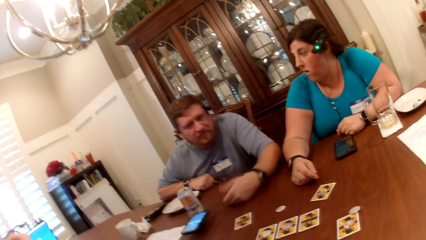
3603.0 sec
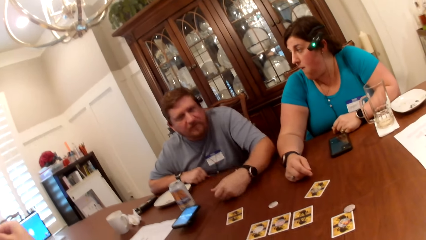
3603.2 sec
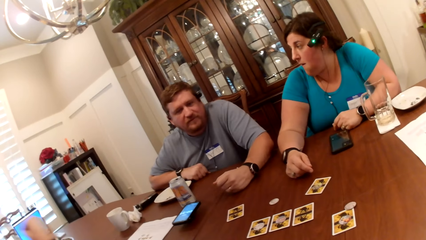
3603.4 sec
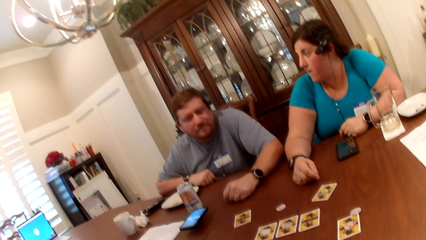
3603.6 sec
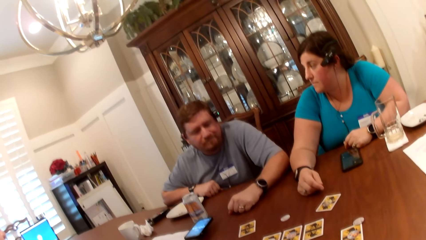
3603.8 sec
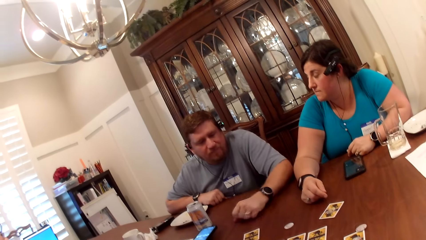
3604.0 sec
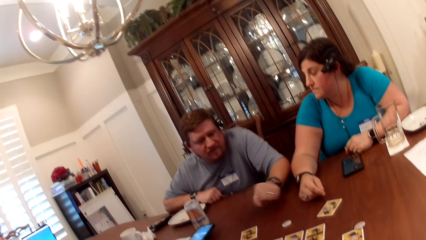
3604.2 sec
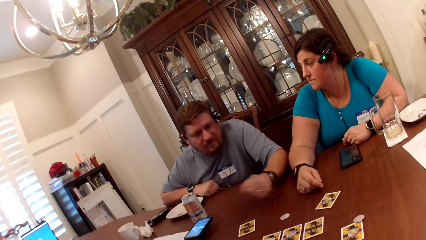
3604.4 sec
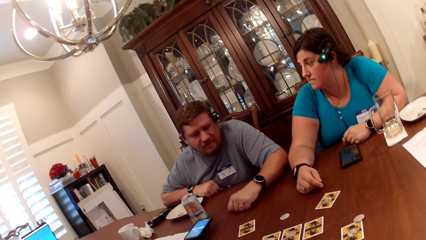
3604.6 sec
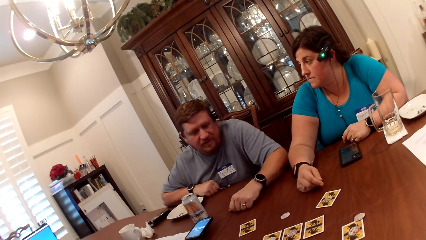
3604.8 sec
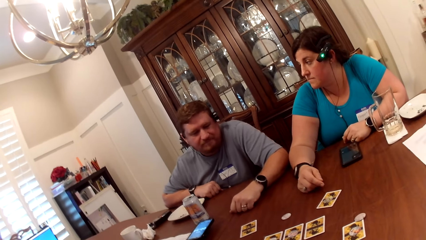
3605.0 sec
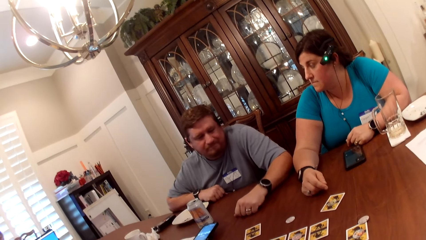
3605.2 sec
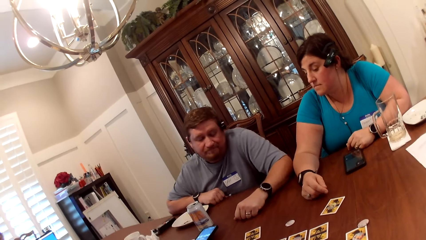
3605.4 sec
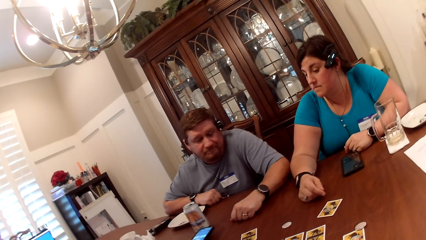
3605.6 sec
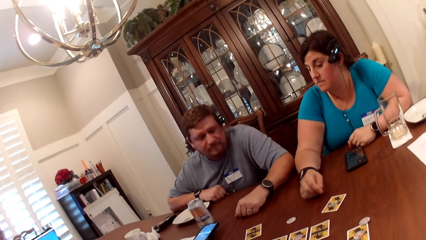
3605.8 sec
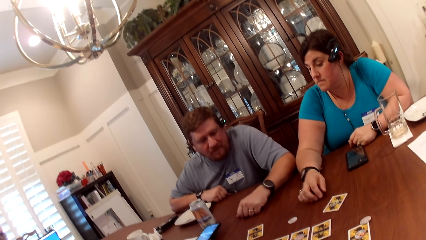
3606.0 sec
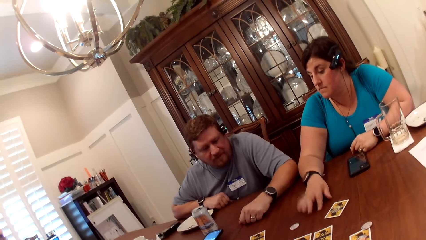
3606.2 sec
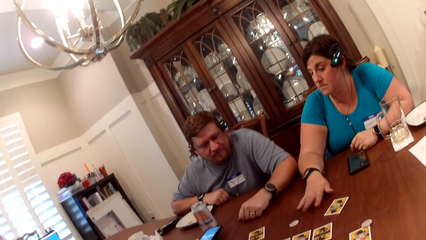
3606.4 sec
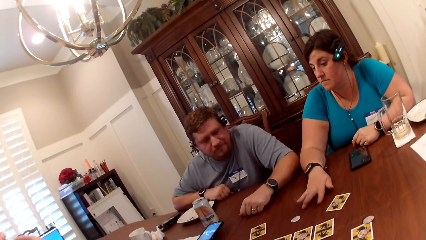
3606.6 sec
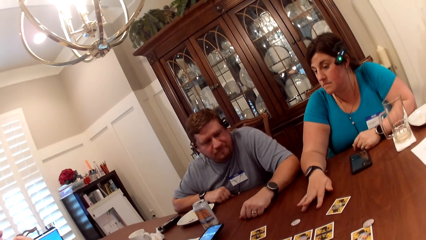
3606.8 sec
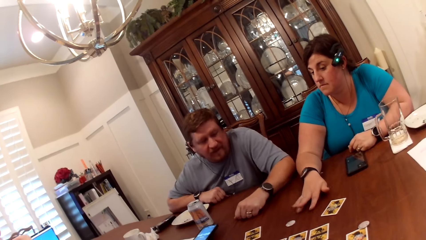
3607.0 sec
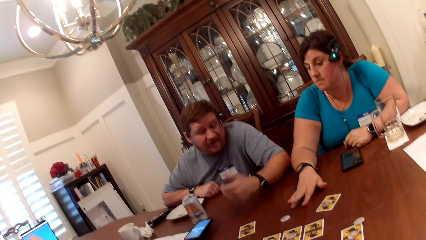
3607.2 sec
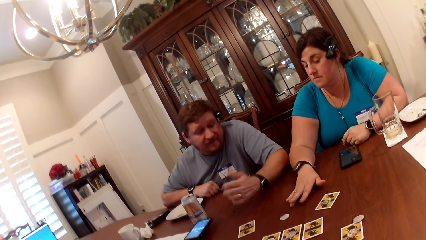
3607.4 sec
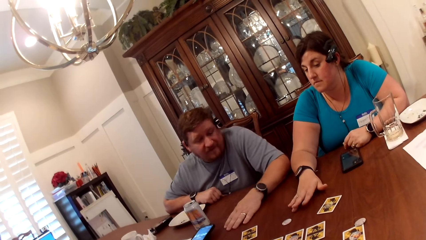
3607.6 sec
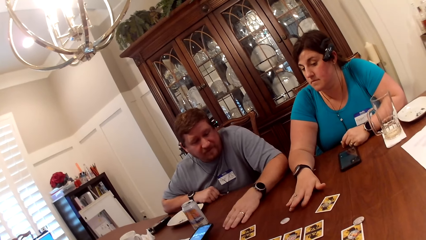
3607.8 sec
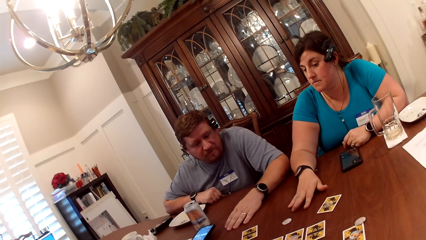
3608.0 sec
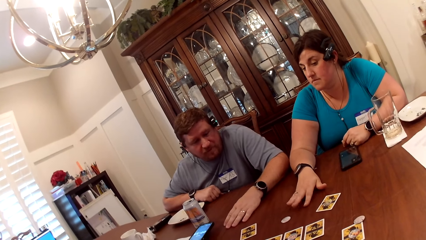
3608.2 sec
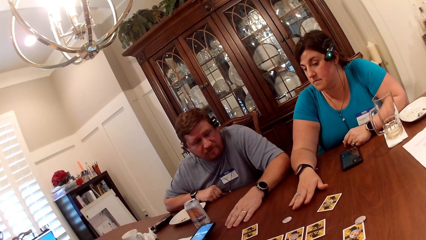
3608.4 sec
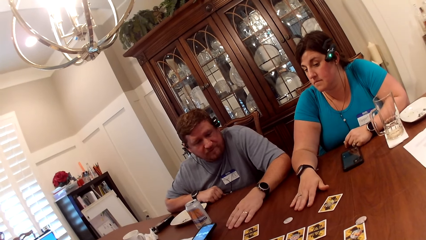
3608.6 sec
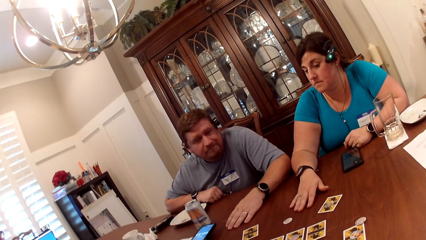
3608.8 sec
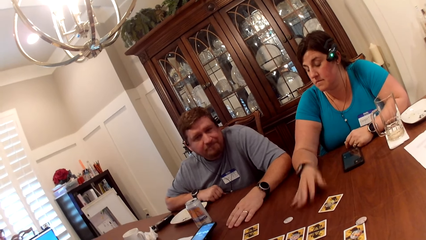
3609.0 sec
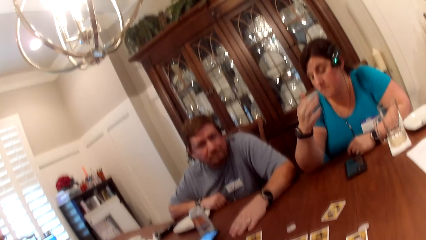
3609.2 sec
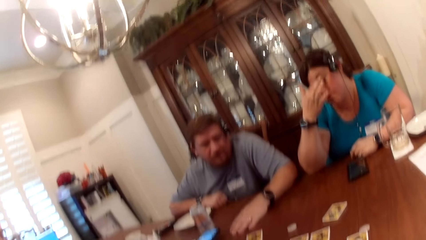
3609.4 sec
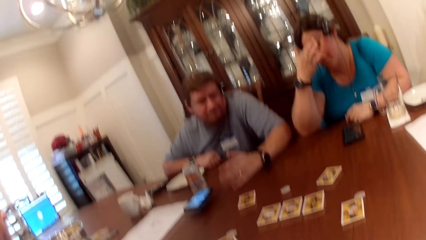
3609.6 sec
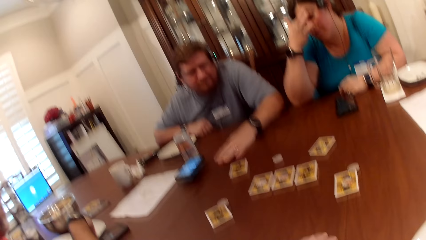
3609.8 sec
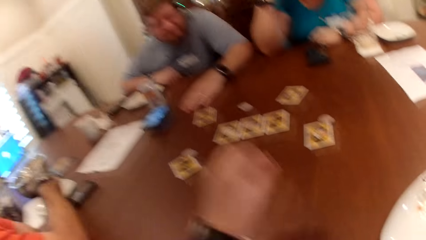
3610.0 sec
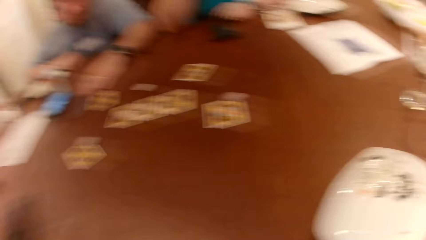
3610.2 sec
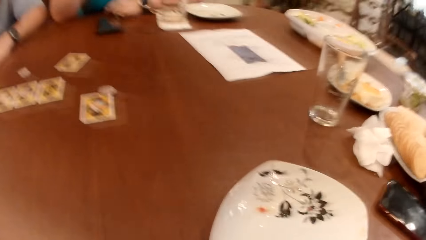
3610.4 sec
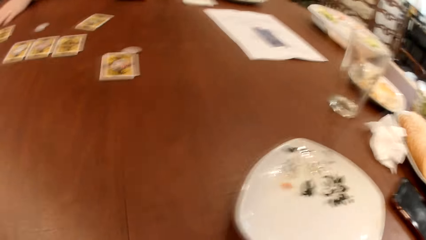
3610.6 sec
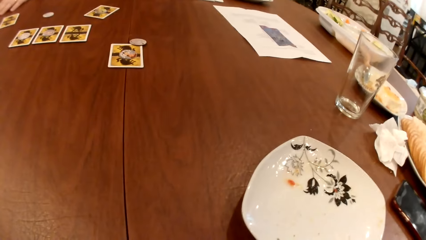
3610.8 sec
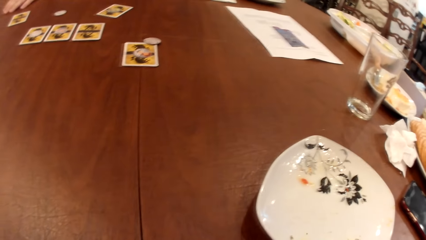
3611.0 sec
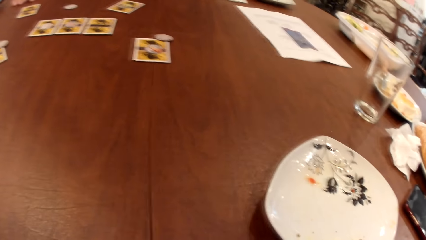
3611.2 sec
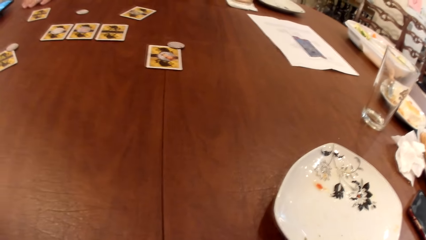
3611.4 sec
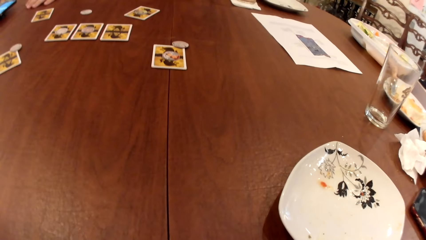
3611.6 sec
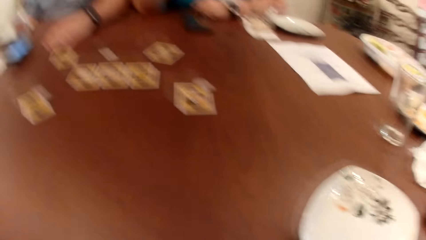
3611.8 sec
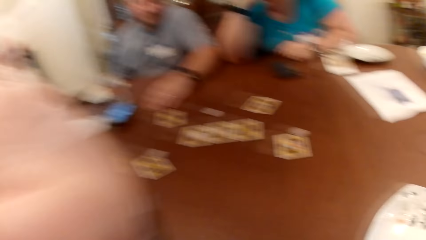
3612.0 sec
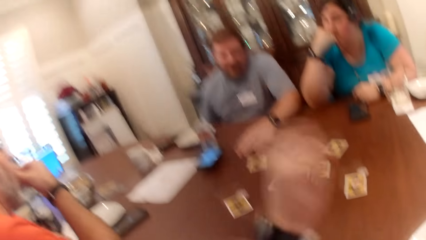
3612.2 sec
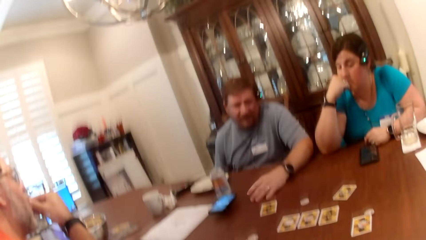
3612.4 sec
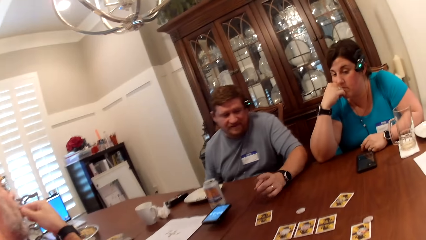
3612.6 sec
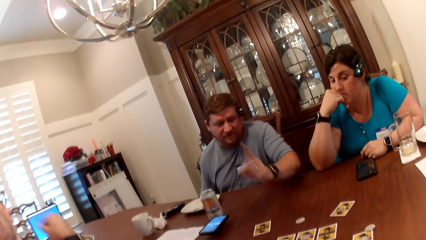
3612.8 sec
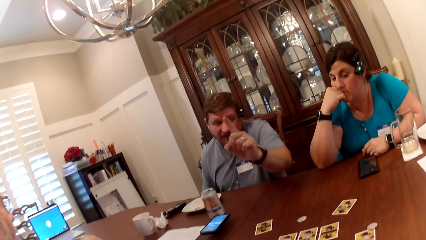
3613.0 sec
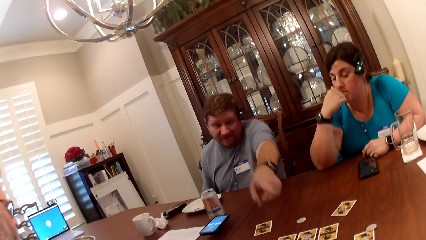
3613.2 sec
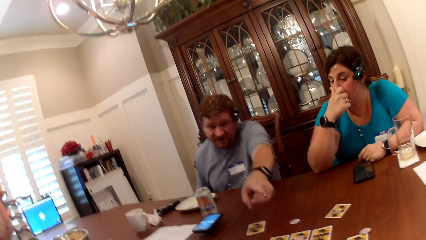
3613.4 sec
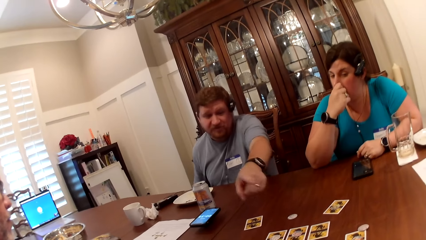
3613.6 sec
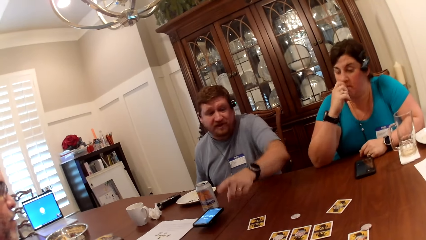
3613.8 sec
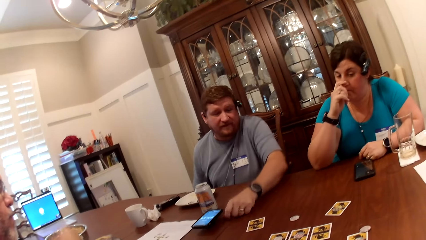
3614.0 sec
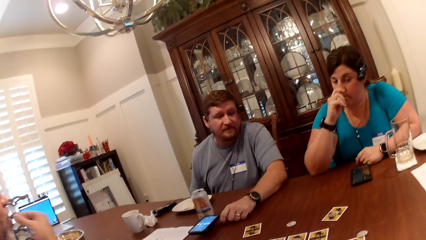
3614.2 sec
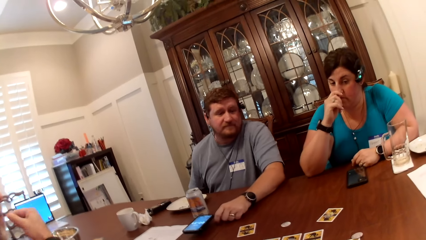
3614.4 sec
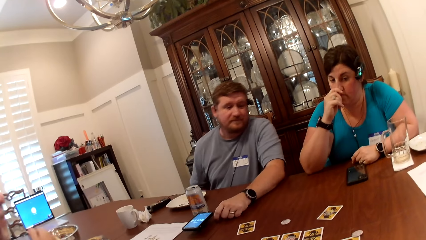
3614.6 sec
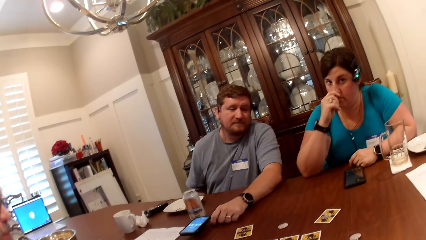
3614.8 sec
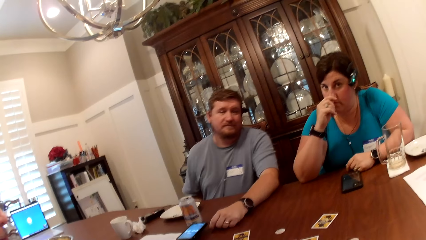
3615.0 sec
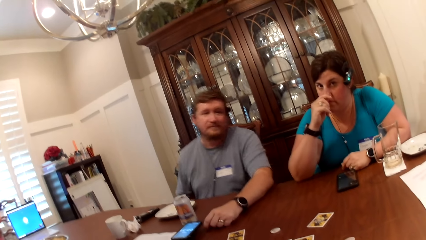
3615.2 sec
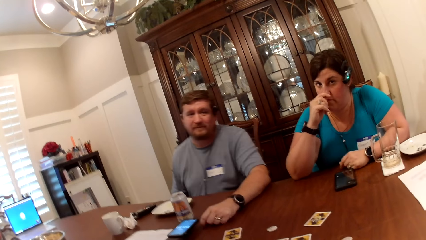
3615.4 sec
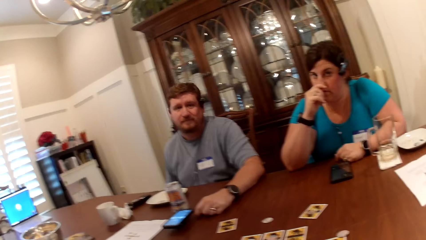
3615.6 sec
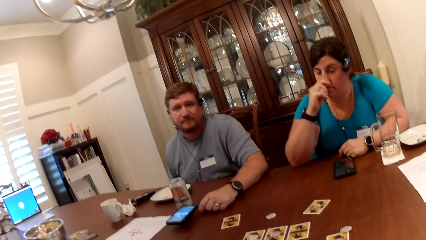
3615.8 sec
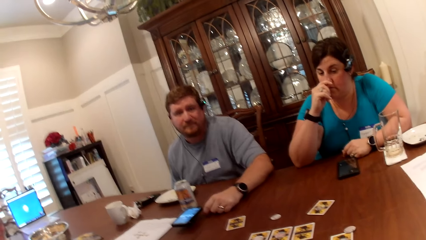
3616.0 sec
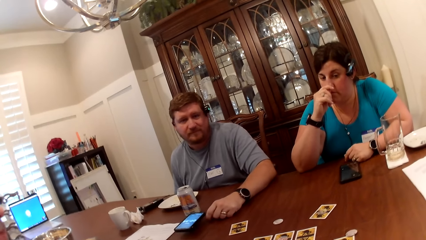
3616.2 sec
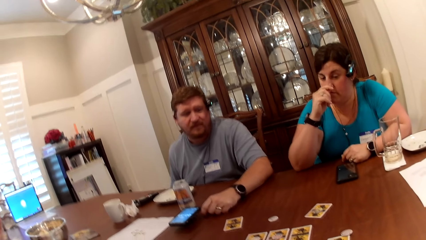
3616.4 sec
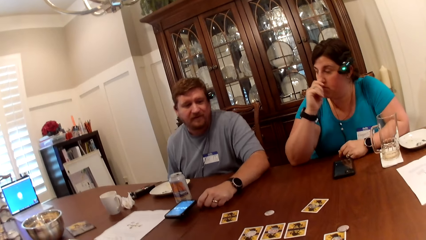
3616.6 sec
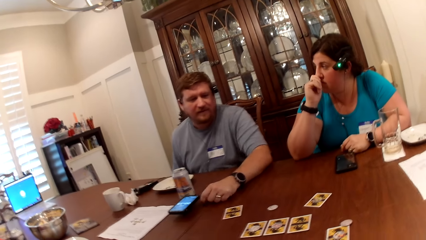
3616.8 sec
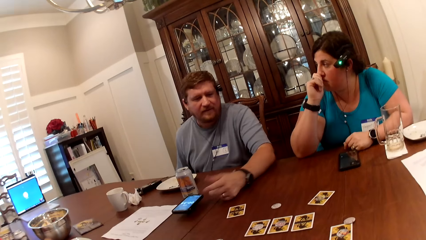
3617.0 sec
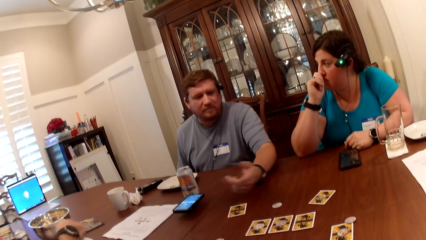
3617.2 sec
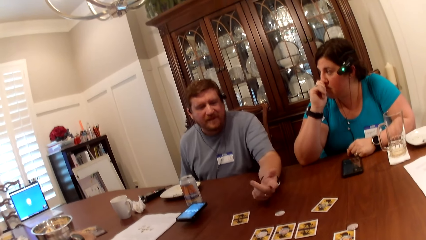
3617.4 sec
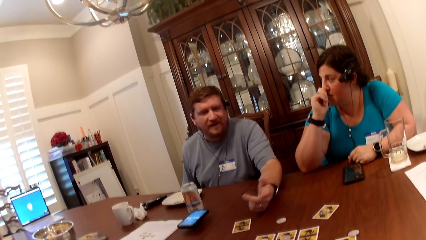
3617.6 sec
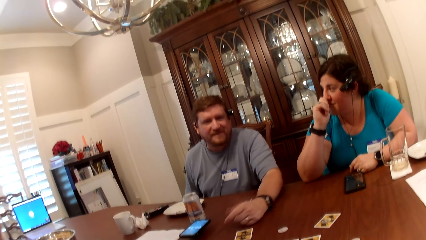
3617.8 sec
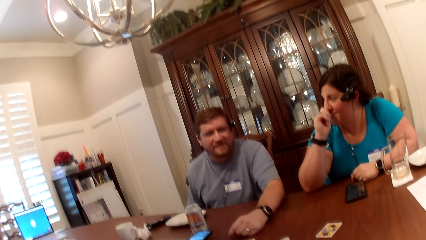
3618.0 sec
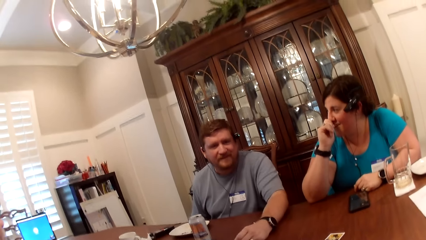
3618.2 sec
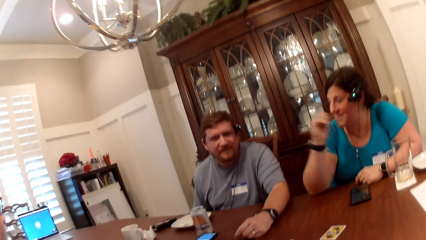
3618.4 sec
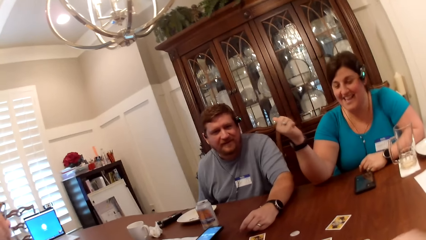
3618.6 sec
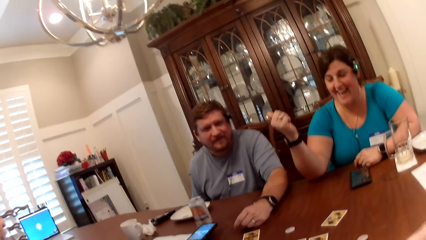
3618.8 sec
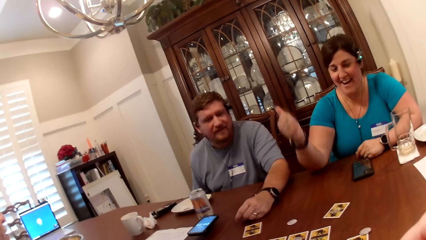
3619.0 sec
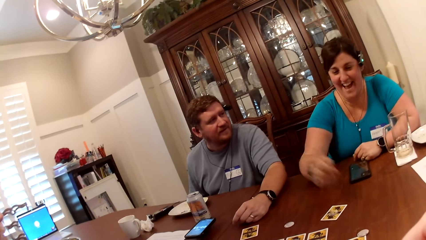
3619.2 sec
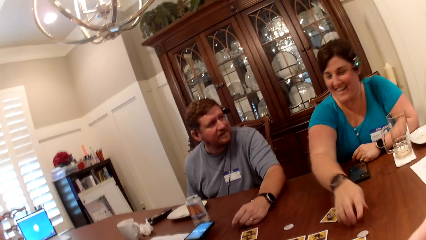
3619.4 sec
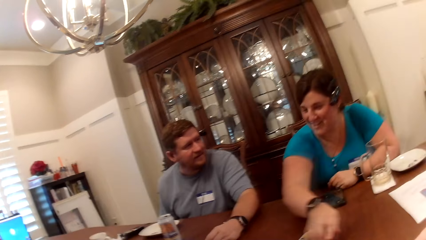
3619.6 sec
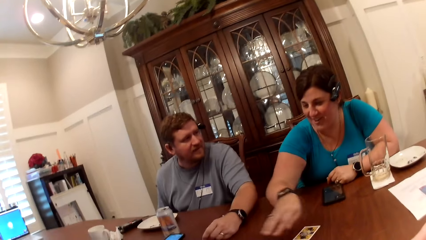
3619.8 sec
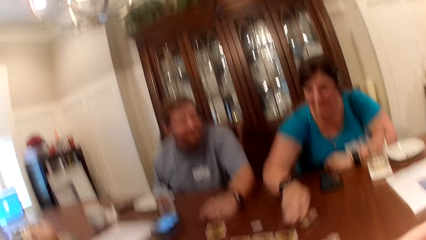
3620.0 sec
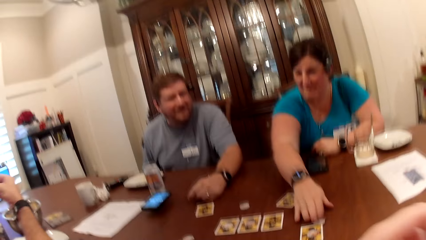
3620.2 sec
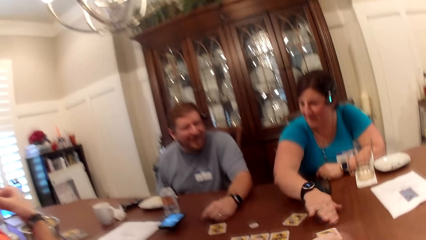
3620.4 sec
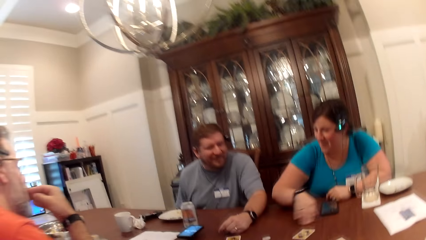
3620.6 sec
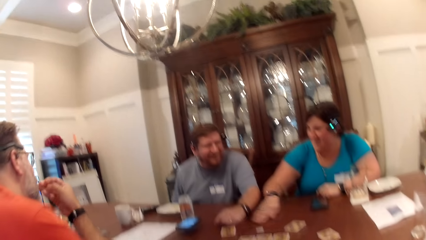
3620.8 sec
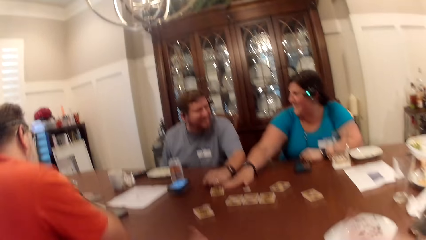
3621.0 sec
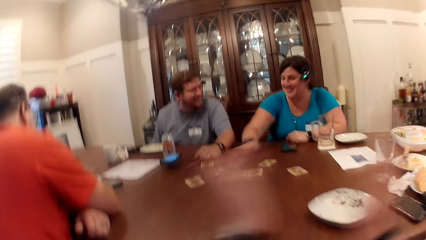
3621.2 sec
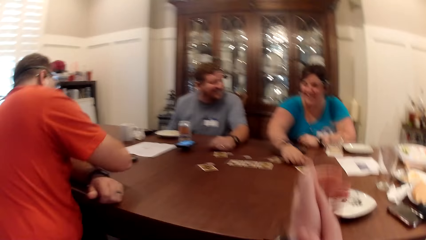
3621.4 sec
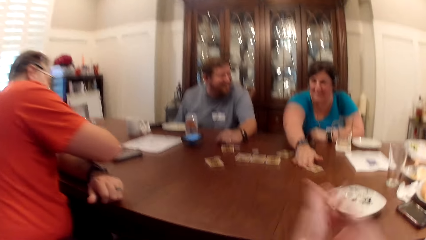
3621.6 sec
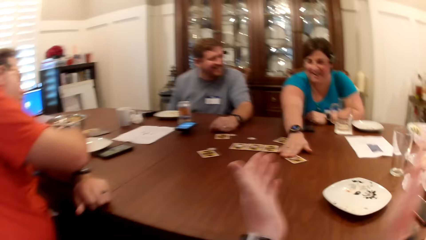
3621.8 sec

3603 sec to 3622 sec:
A man makes a gesture. A woman repositions a game piece on the table with her right hand. The woman moves the cards.
